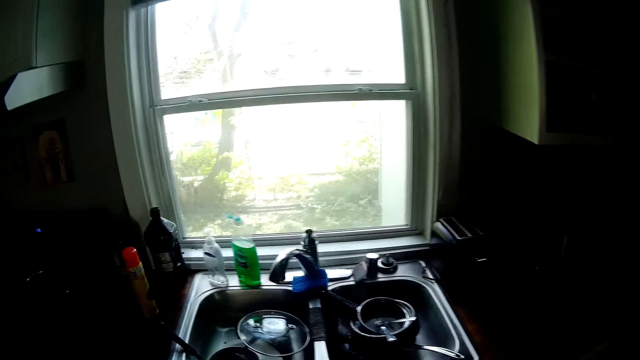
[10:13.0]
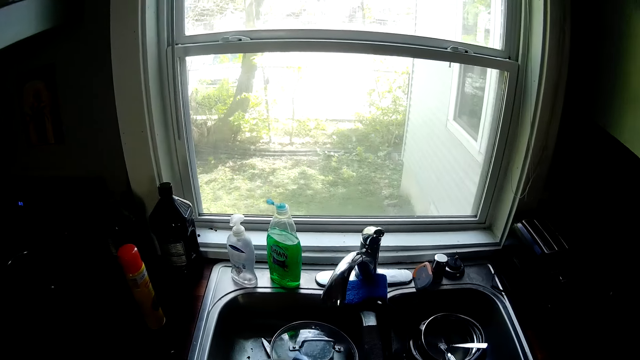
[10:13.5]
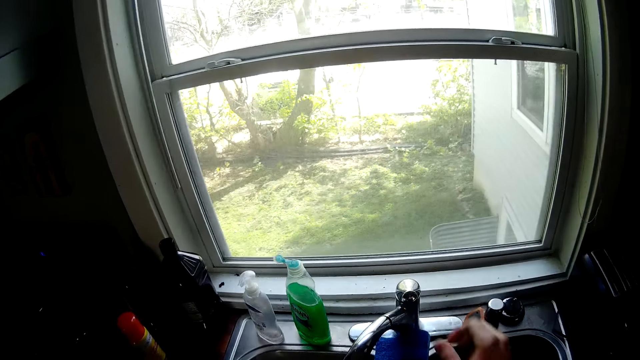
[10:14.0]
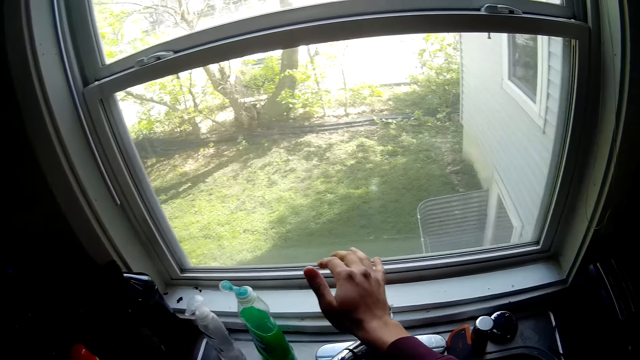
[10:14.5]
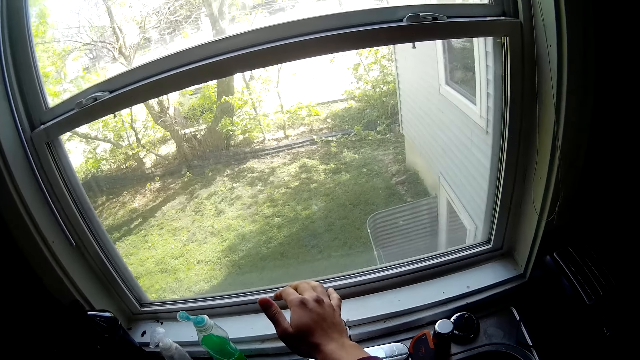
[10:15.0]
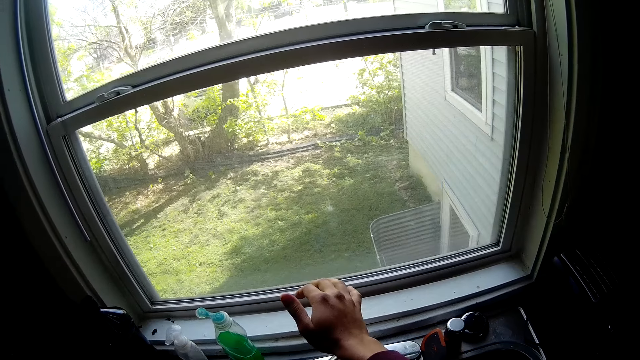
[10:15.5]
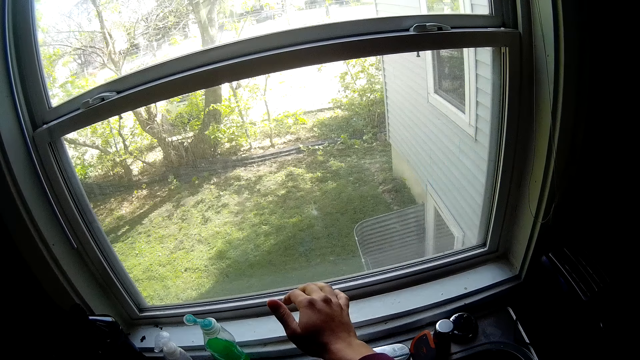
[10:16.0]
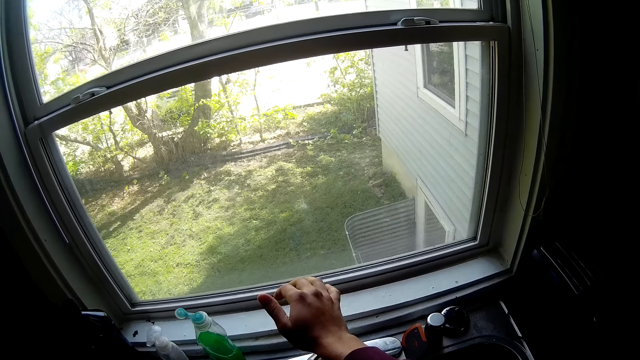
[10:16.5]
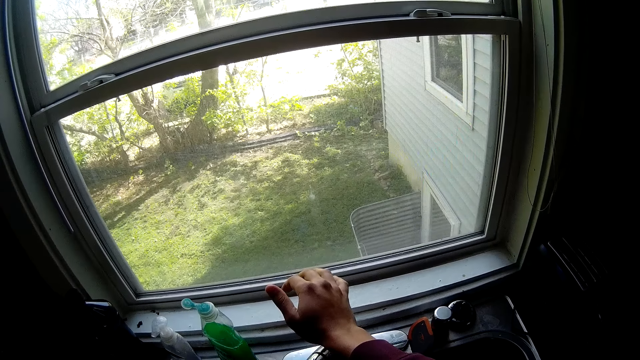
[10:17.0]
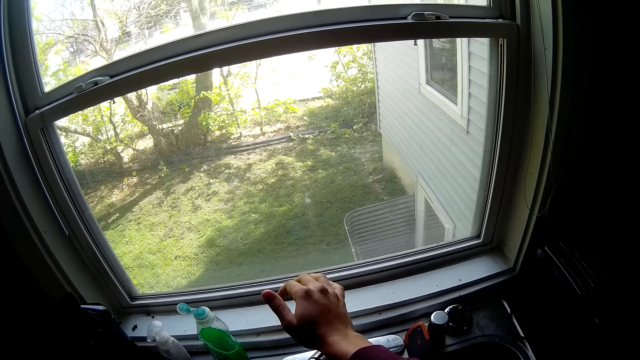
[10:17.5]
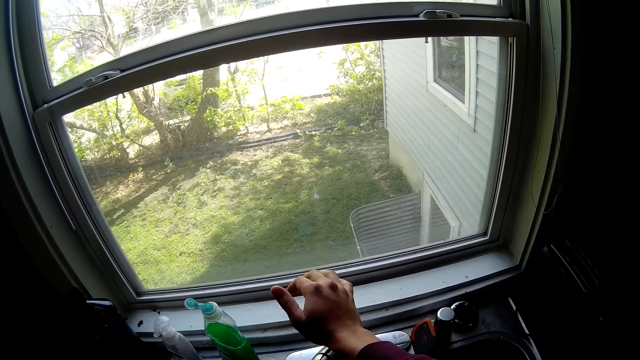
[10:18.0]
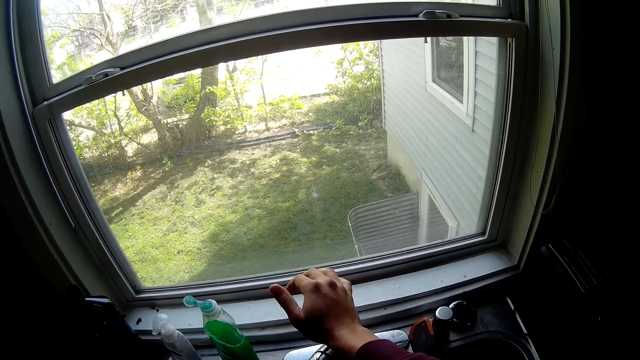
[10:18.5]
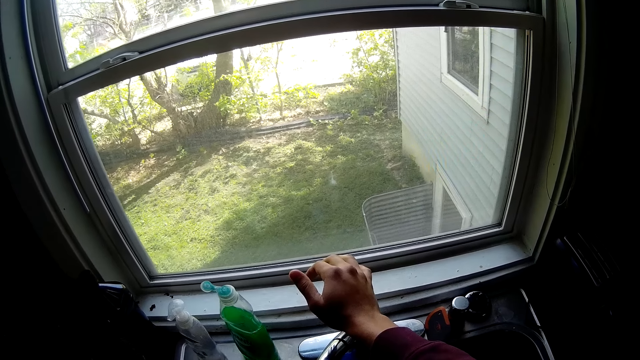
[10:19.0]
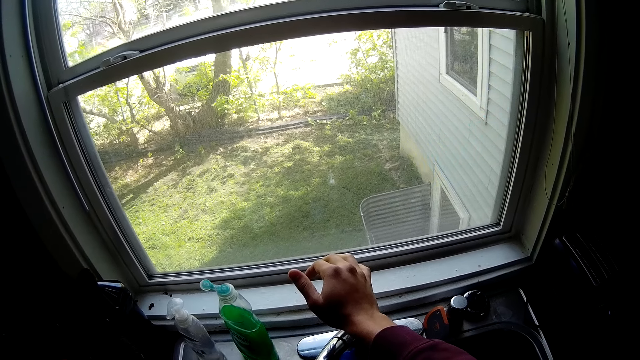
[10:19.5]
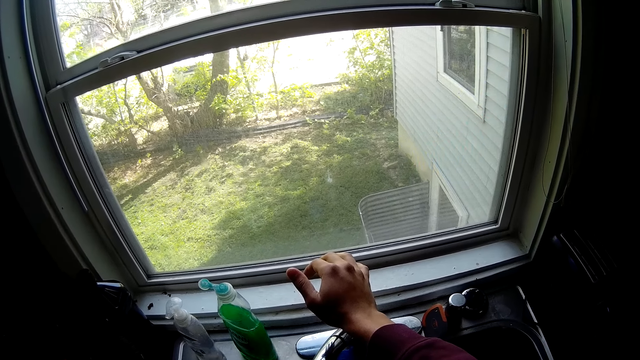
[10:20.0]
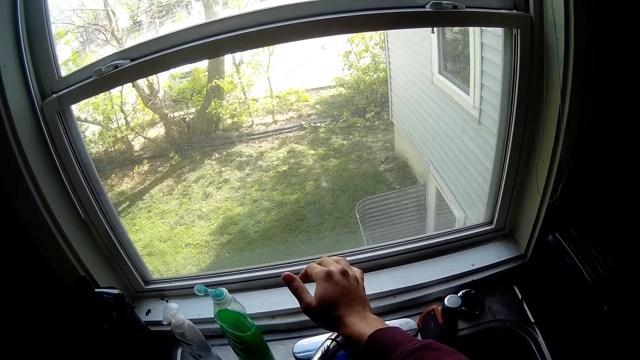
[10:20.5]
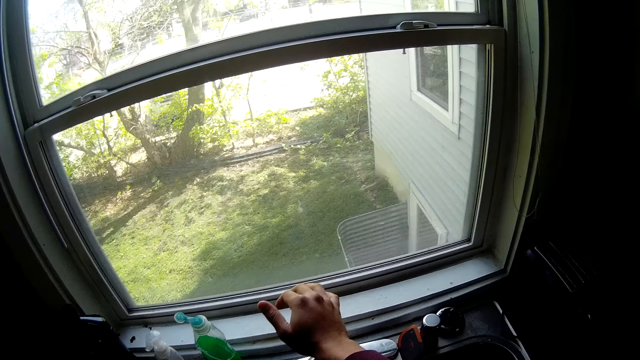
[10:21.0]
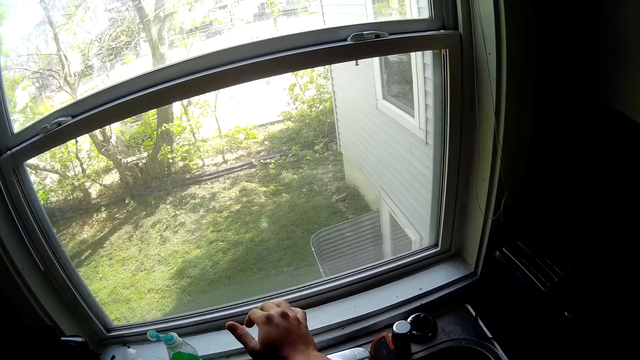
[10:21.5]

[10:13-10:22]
The camera wearer walks towards the sink. He opens the water tap in the kitchen with his right hand. He talks to a man. He fetches water.

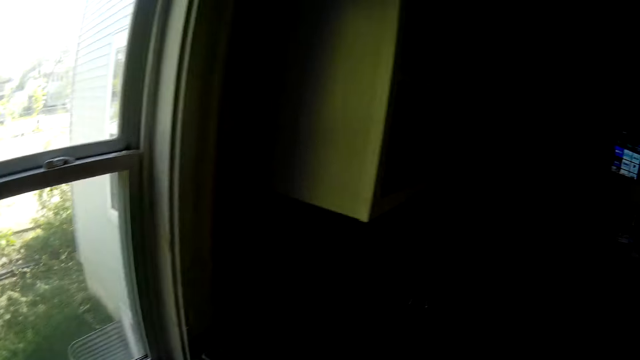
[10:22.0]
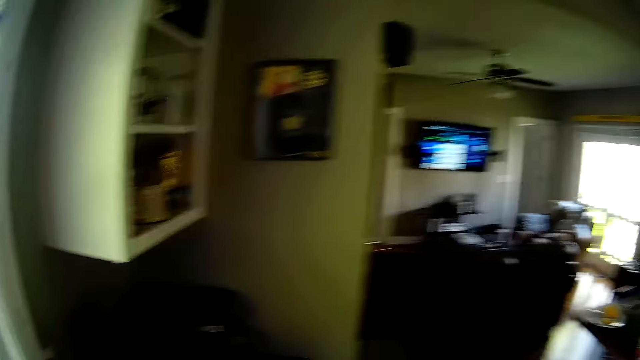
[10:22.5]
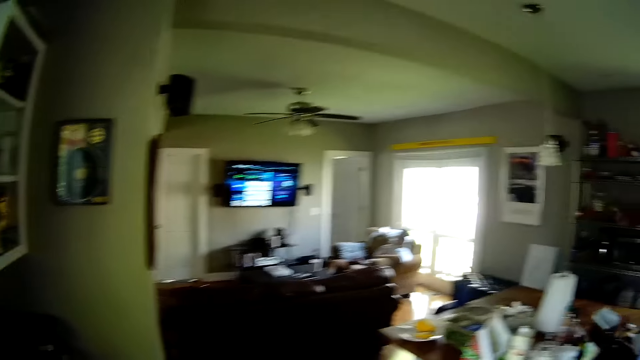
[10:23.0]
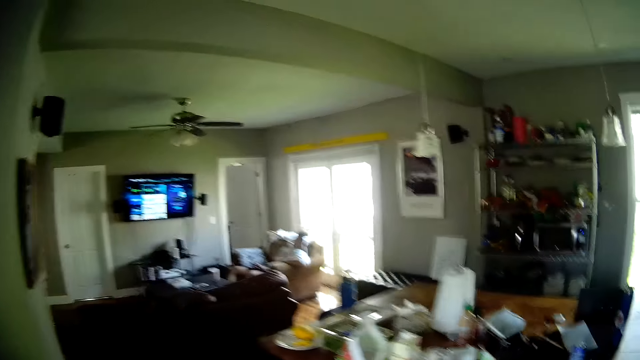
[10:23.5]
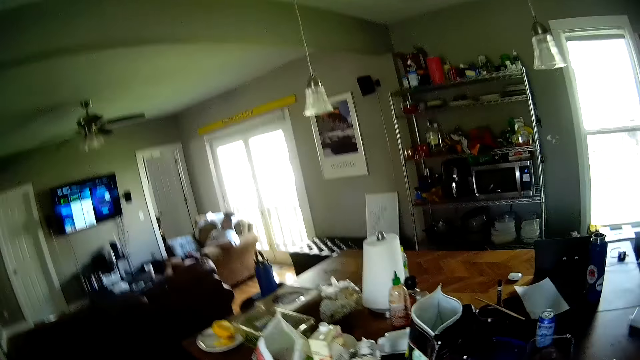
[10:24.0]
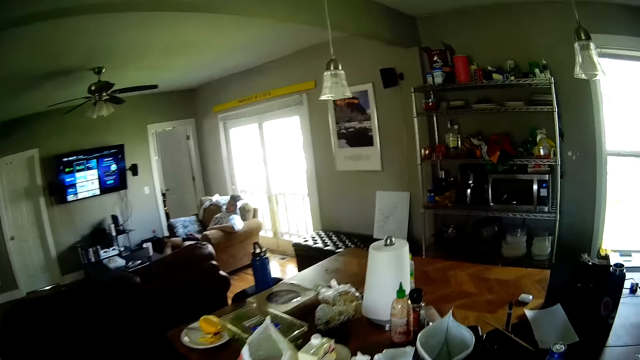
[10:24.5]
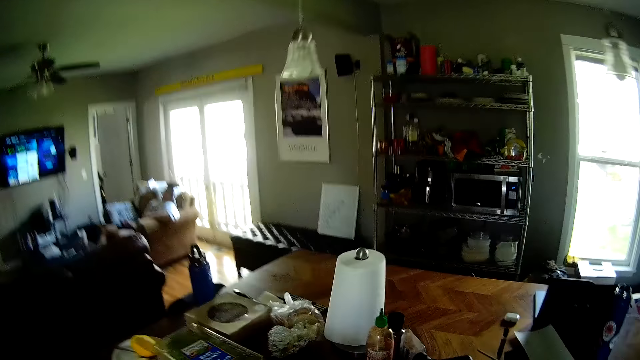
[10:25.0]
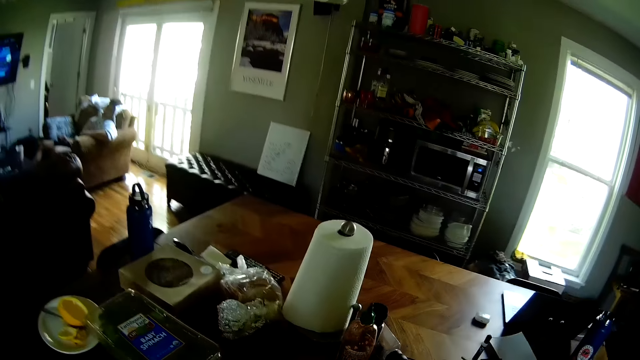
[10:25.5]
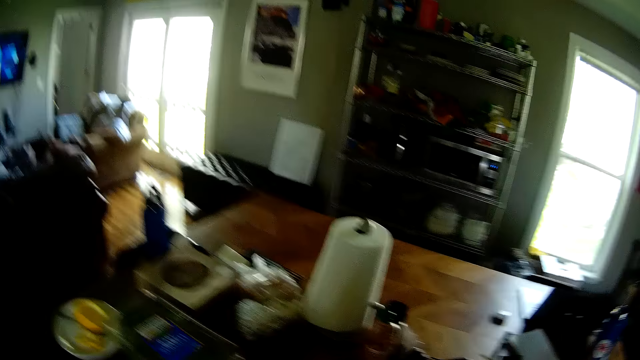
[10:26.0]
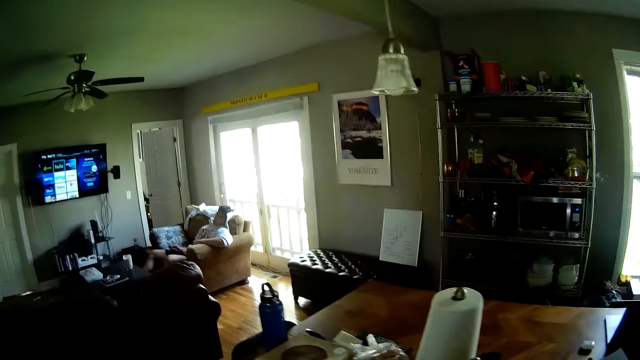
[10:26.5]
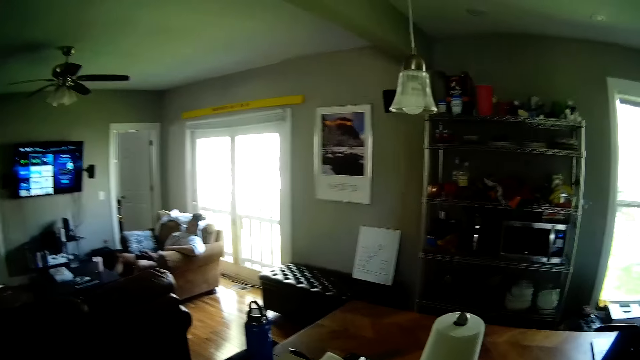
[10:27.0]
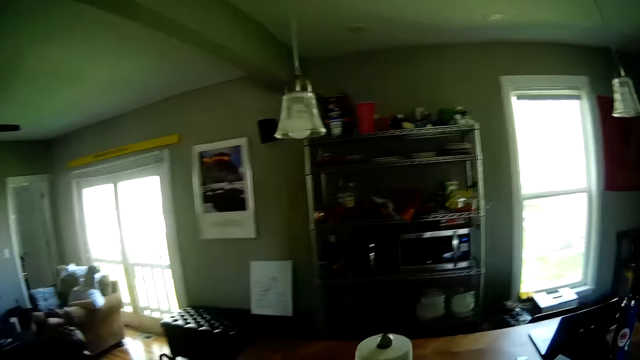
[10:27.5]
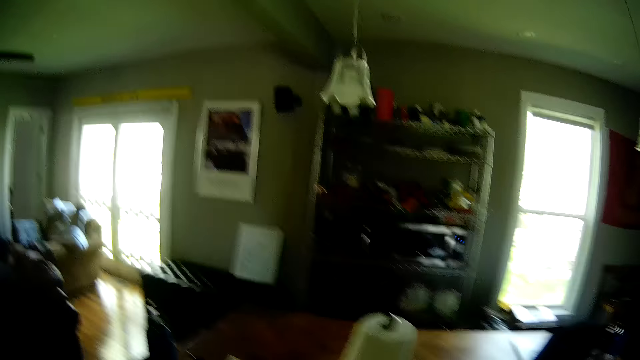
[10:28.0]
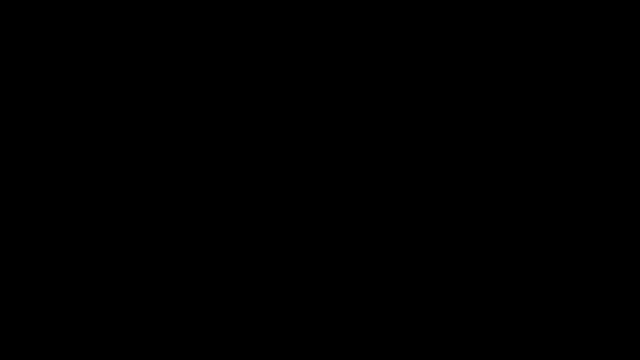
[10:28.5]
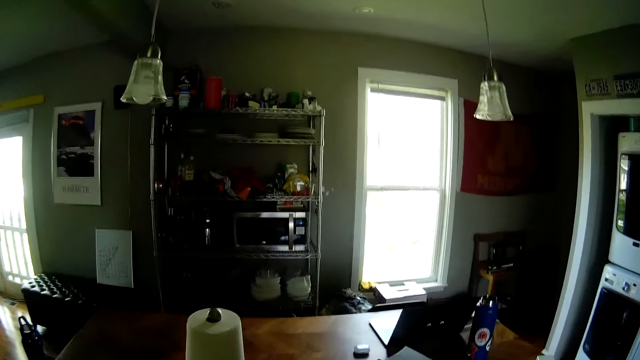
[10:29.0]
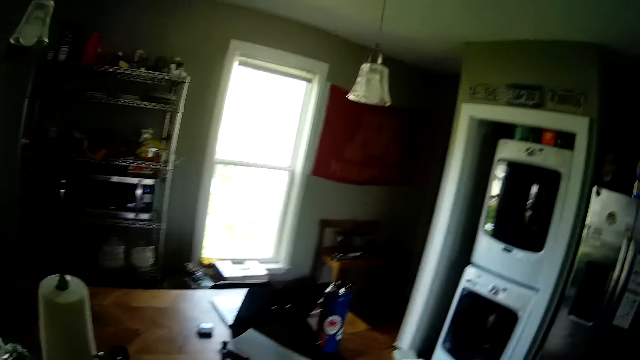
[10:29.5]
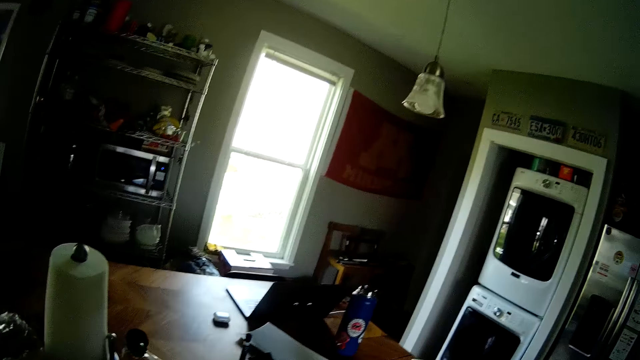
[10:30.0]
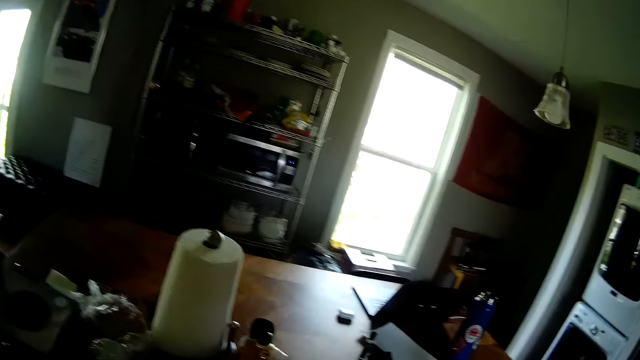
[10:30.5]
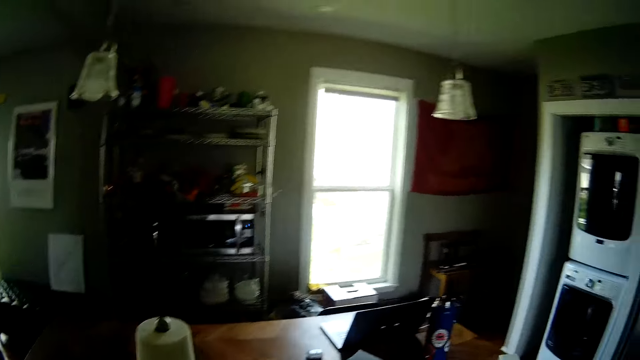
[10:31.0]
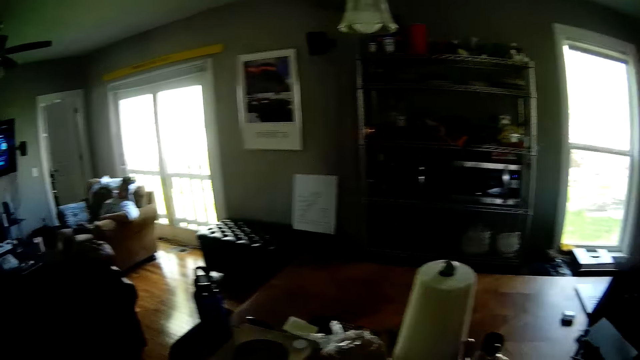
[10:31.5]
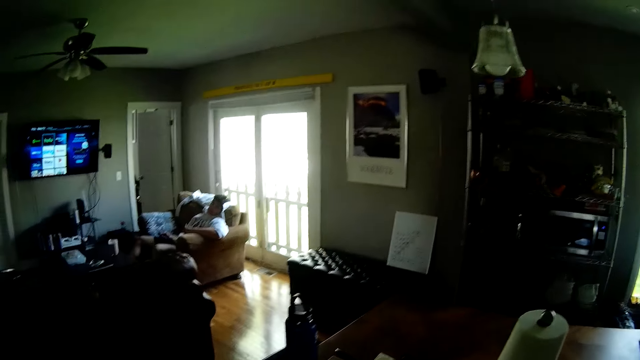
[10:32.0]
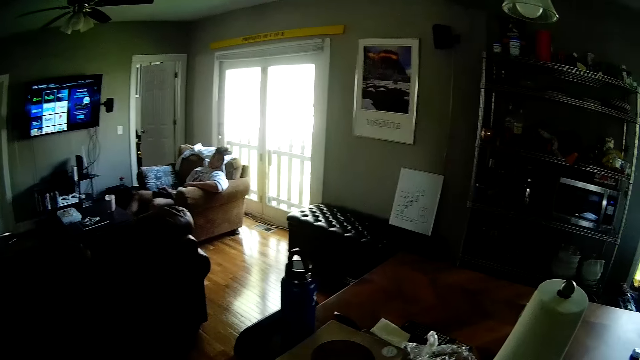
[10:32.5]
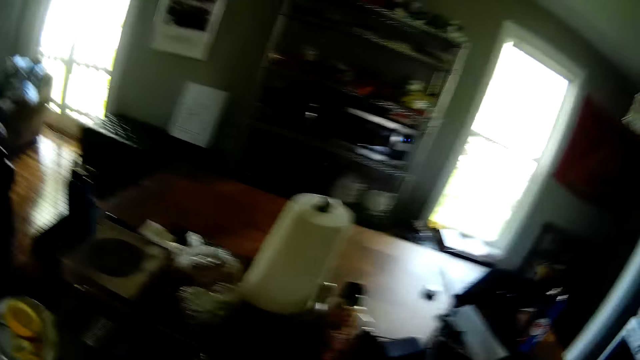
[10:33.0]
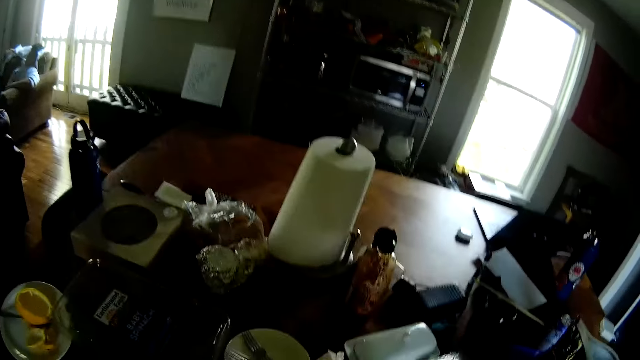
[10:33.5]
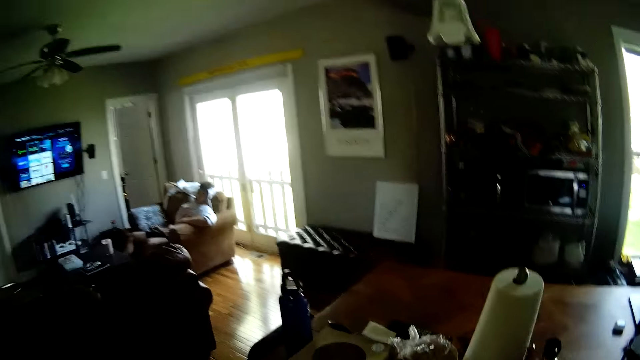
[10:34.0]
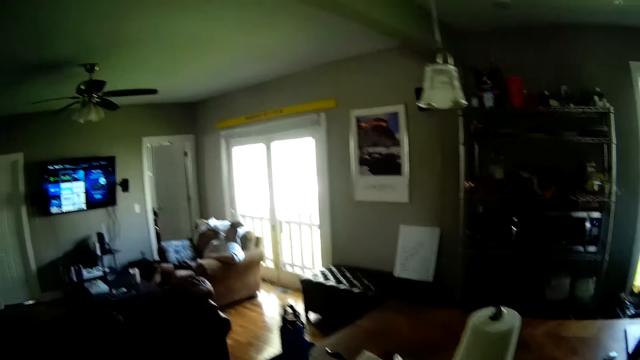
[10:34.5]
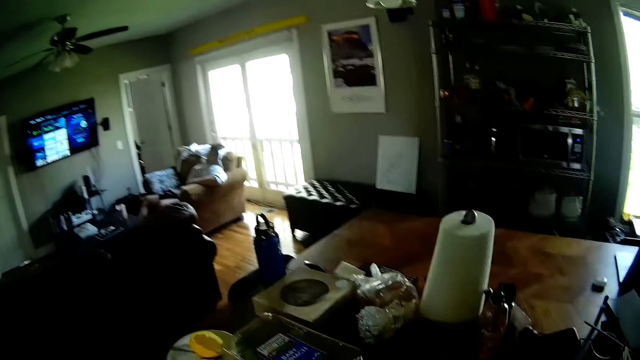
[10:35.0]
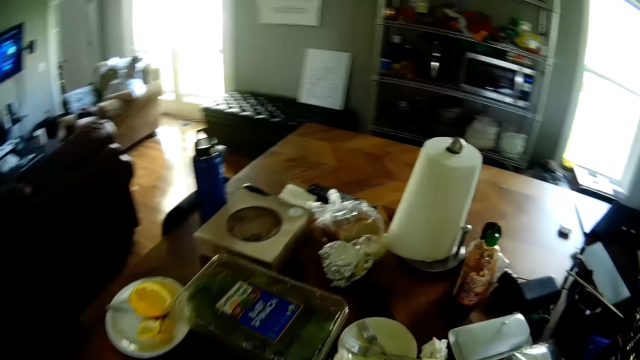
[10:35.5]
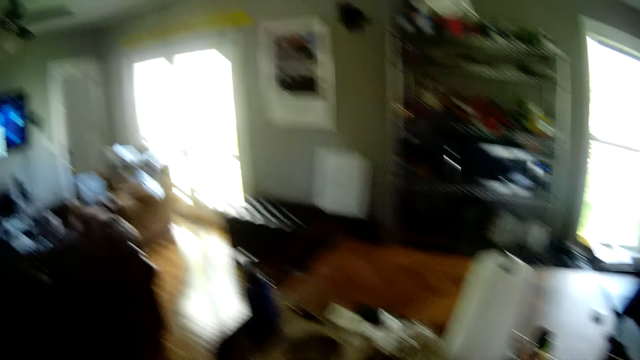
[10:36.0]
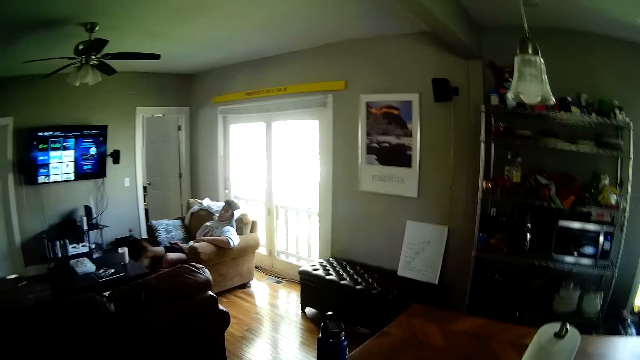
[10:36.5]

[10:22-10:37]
The camera wearer turns off the water tap. They walk around the house. A man talks to the camera wearer. The camera wearer talks to the man. The man talks to the camera wearer. The camera wearer looks around the table. They talk to the man. The man talks to the camera wearer.
